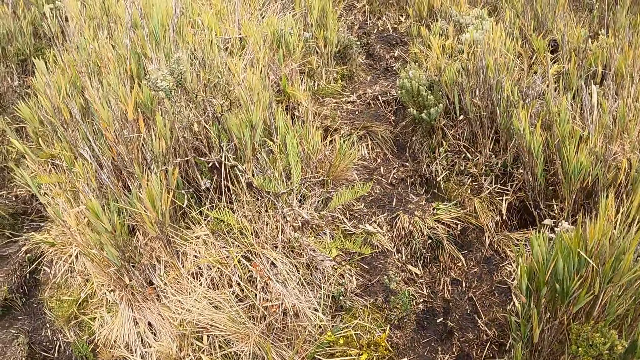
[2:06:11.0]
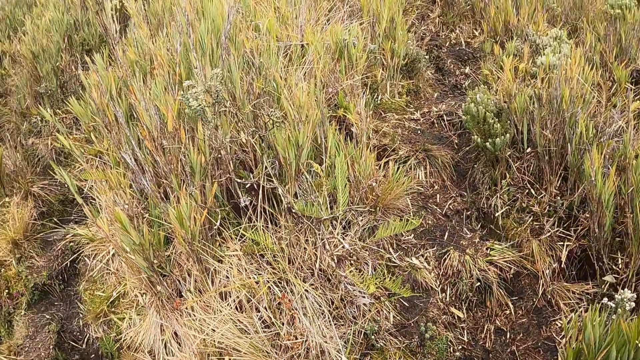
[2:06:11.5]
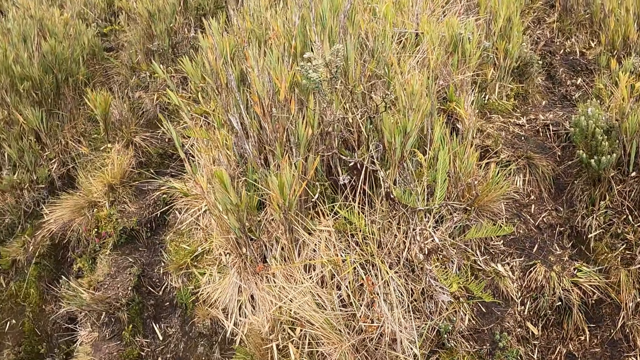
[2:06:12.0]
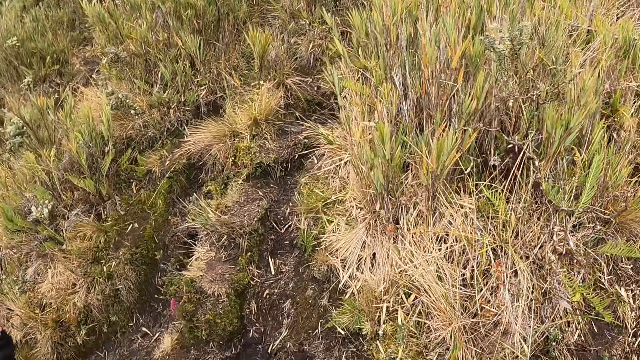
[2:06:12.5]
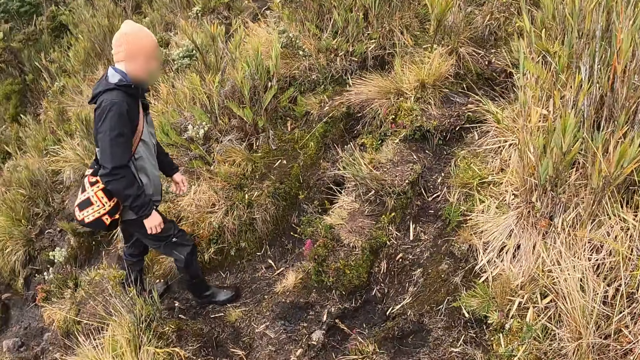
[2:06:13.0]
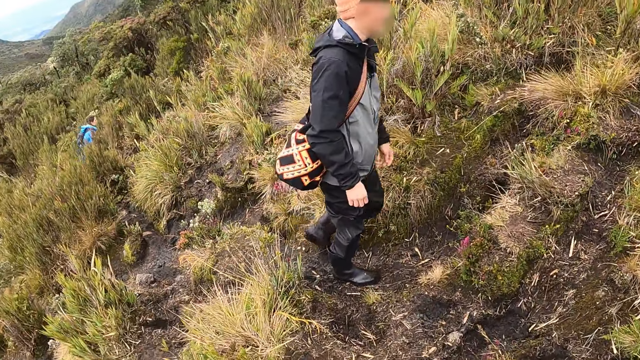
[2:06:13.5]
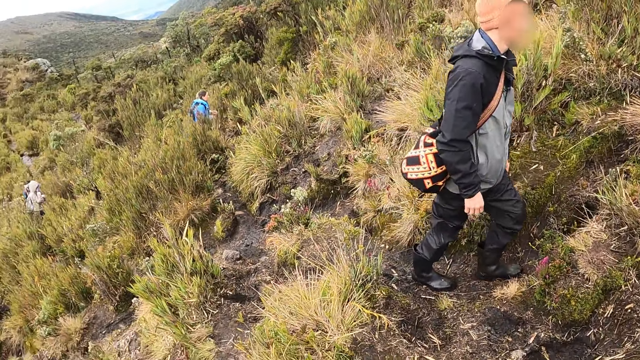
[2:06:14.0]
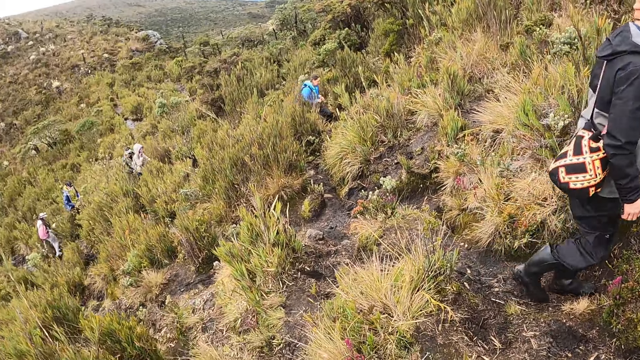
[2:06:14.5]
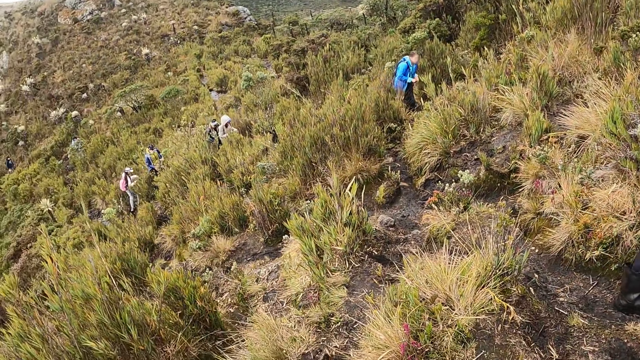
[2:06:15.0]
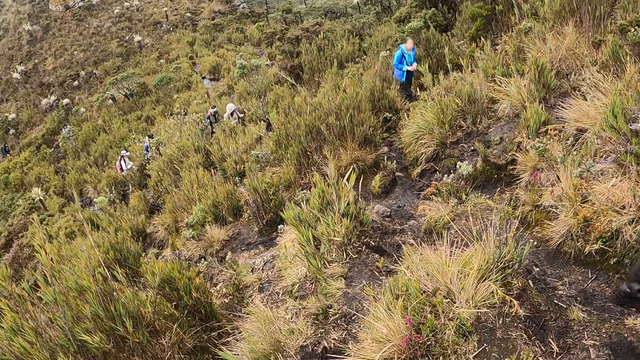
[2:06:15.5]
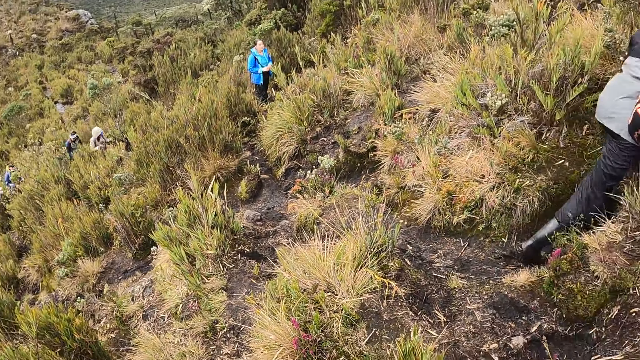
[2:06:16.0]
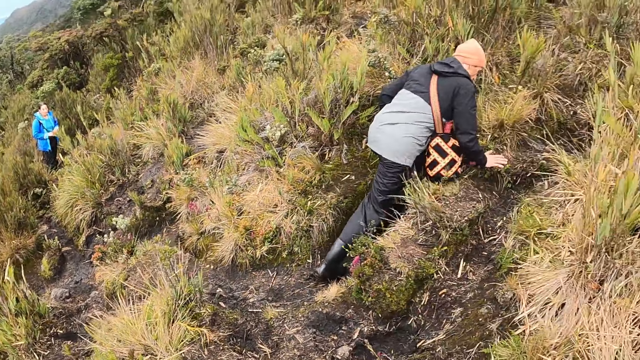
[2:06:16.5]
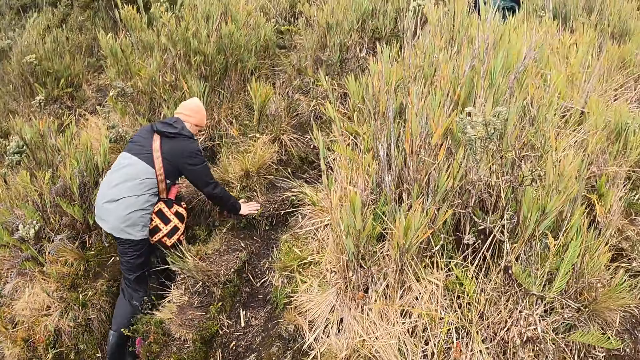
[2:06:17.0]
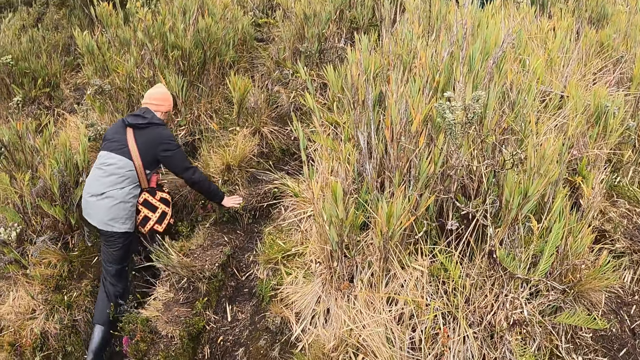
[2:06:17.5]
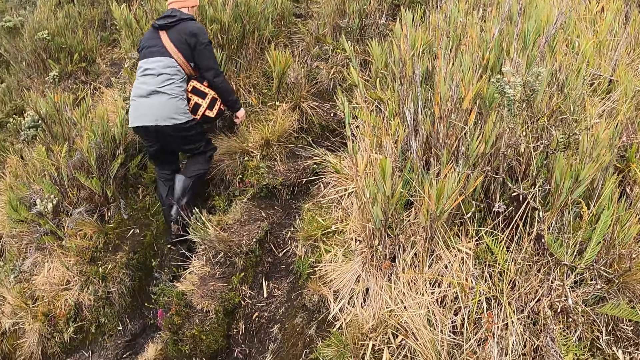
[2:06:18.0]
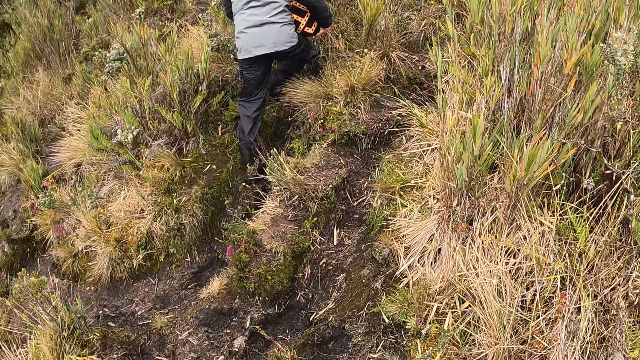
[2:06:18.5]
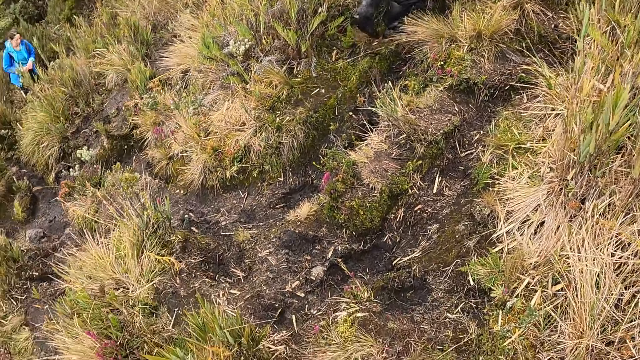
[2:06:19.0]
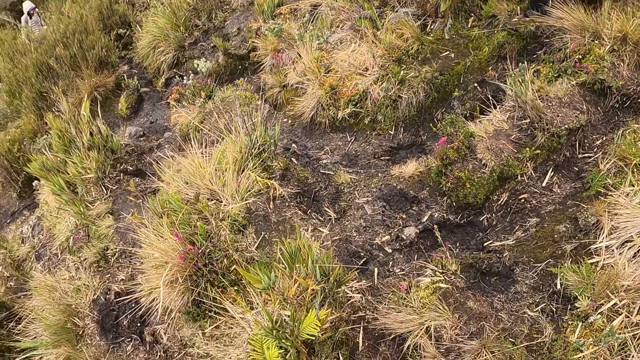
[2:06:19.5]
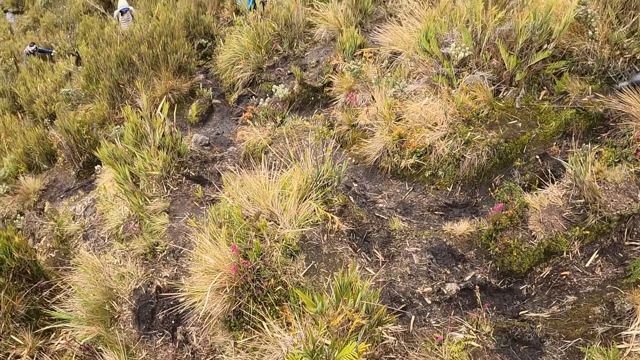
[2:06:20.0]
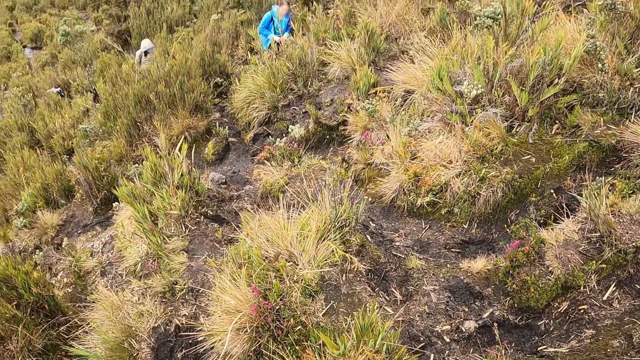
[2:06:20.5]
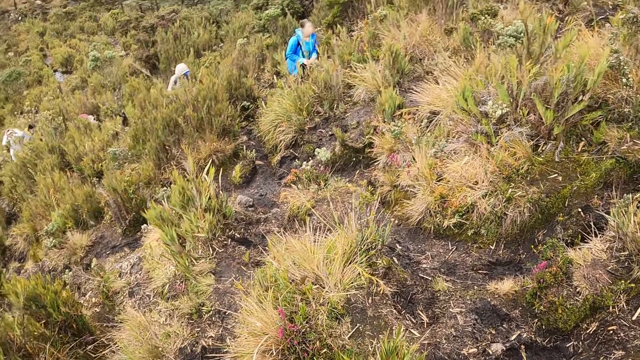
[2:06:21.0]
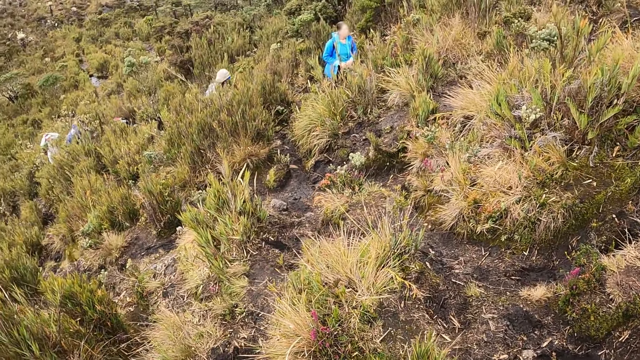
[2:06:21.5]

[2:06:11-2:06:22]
The camera wearer looks at a man. They look around the forest. The man places his right hand on the floor.

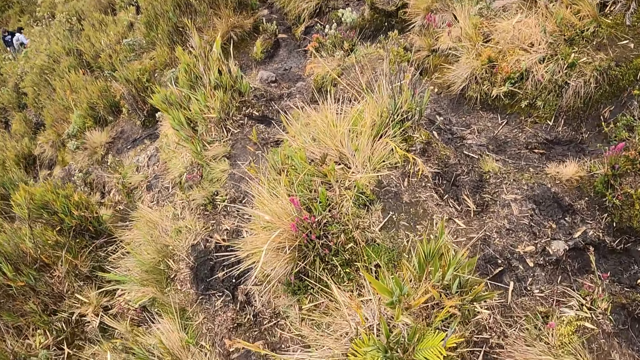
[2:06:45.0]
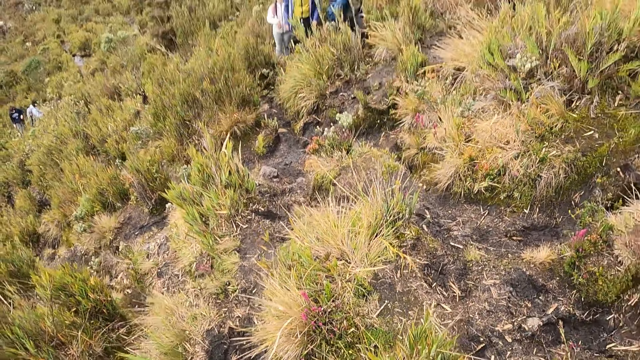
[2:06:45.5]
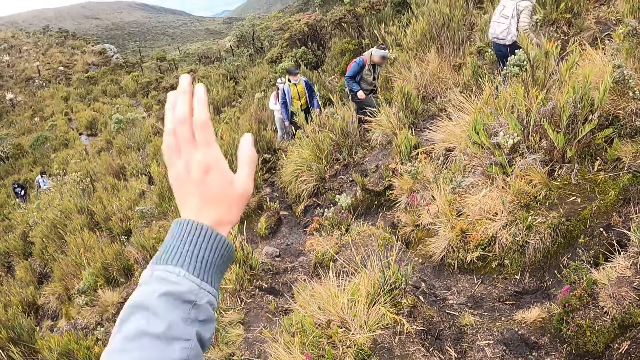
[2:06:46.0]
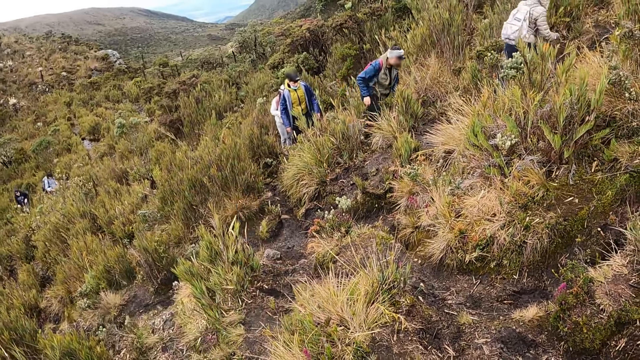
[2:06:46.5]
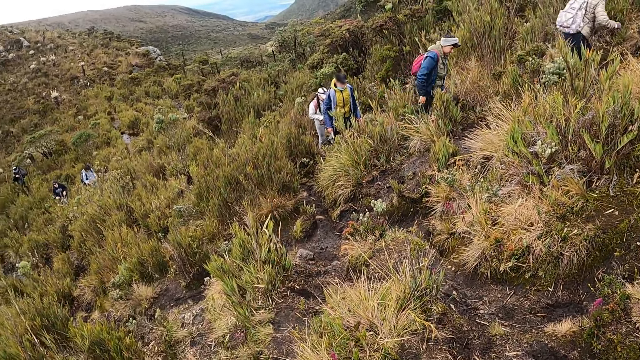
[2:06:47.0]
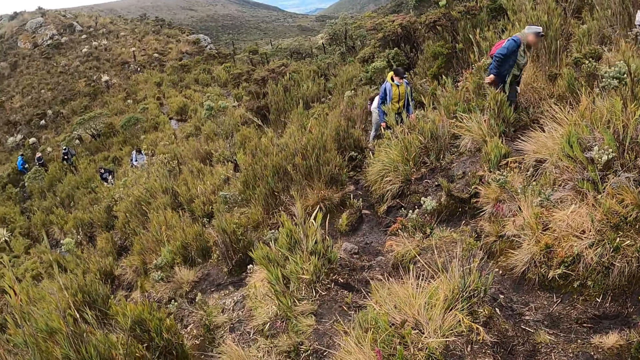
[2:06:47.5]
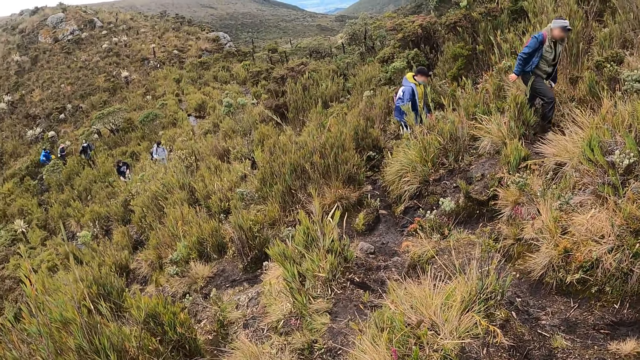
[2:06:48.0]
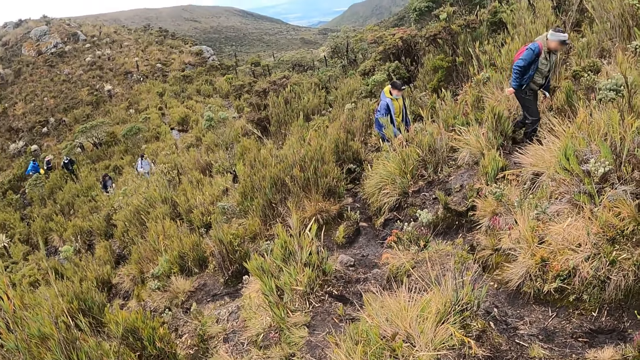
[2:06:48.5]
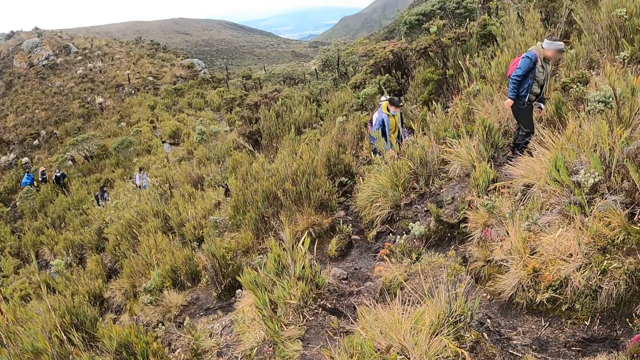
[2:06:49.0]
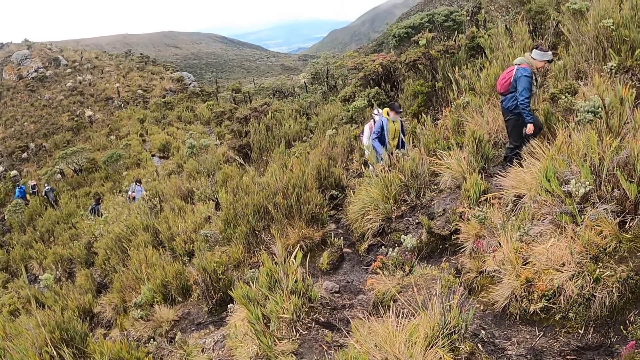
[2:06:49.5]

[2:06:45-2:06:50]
The camera wearer waves his hand.
